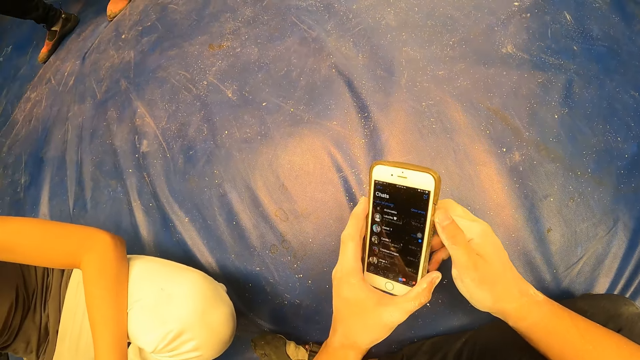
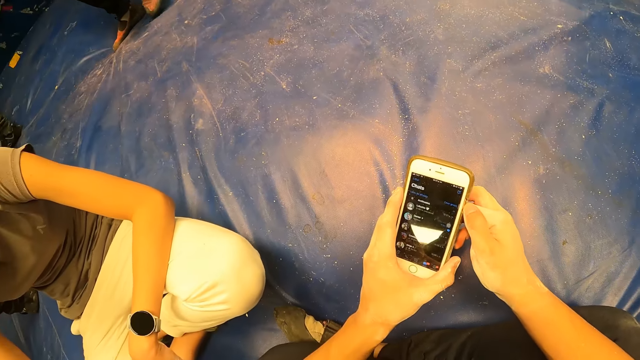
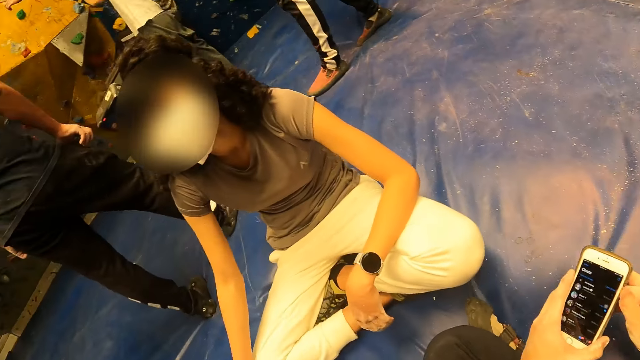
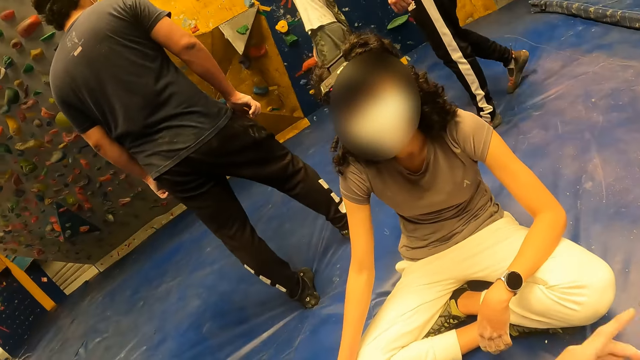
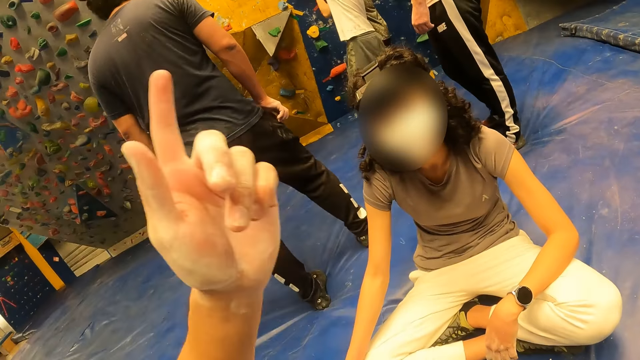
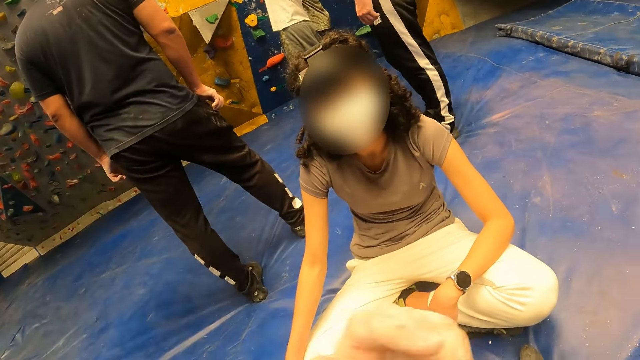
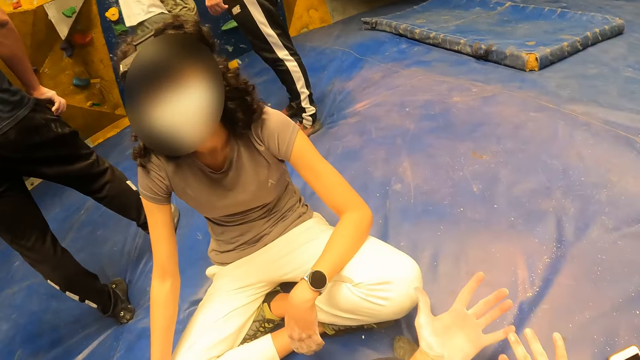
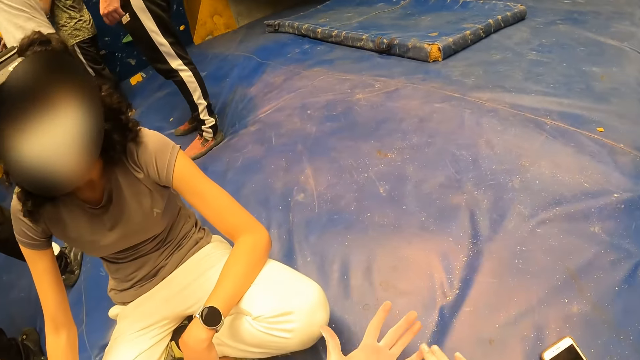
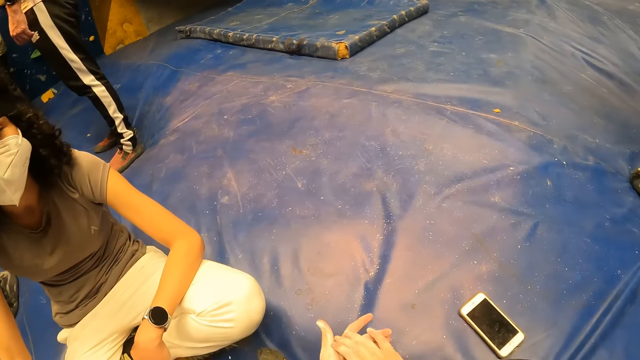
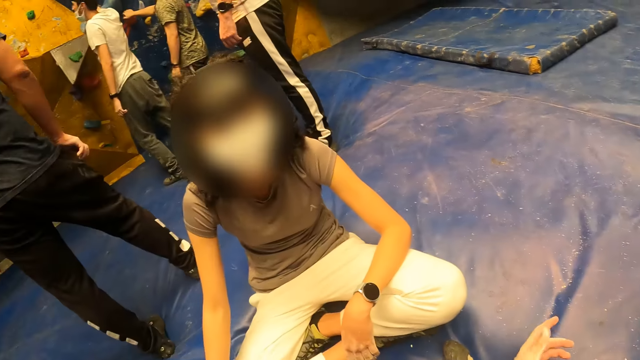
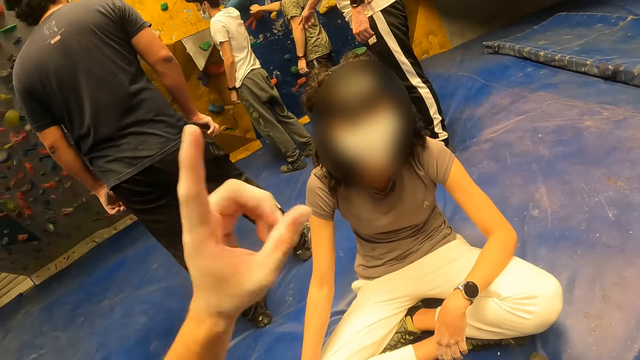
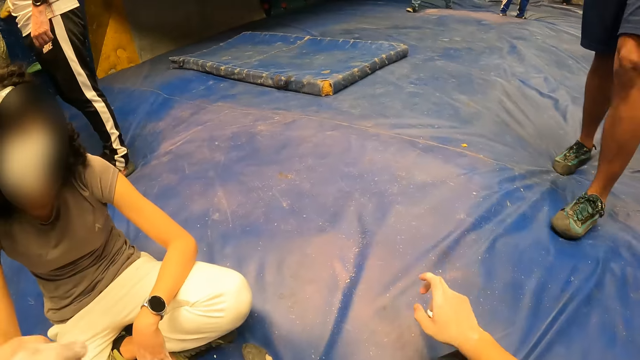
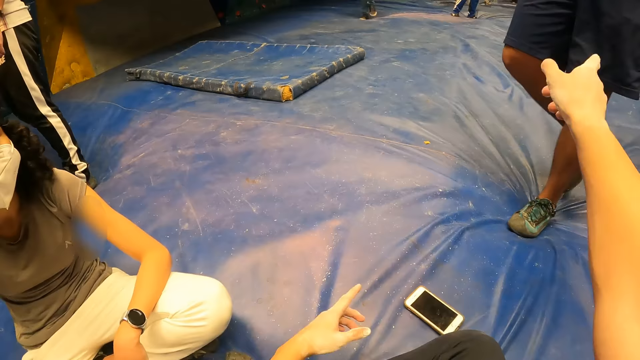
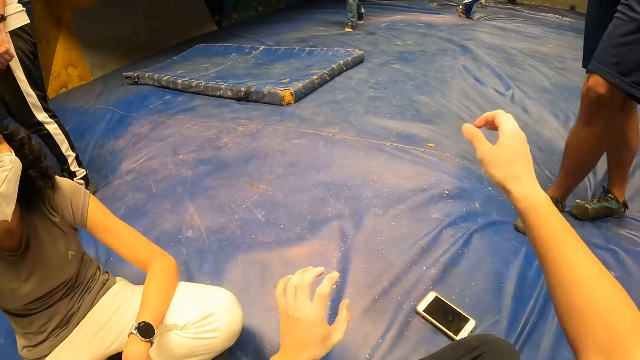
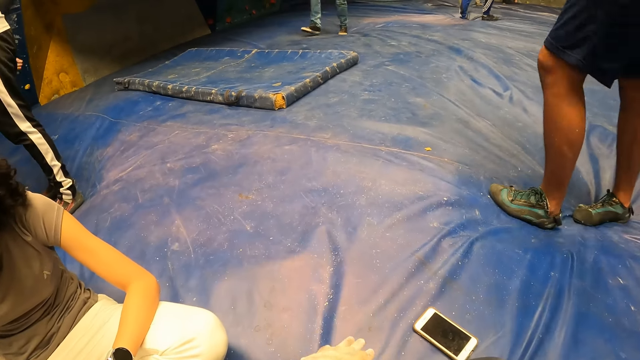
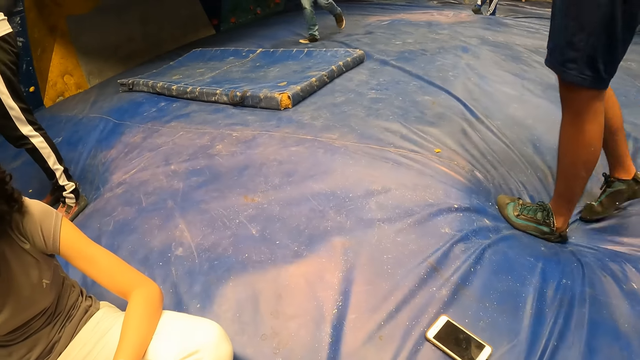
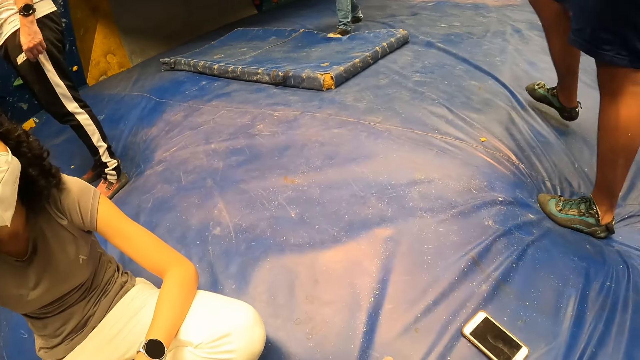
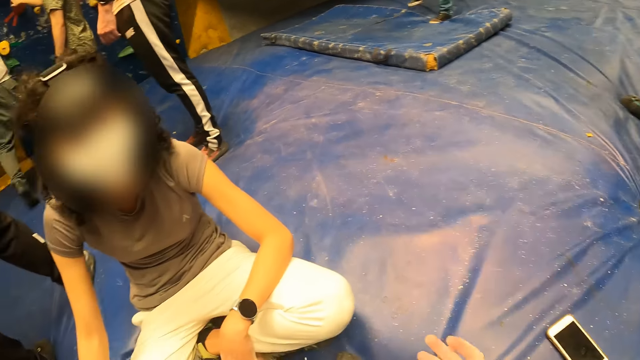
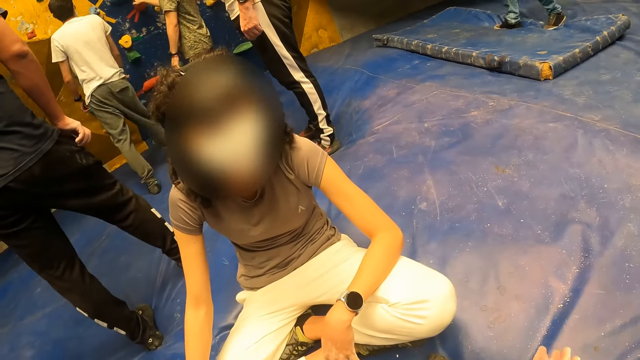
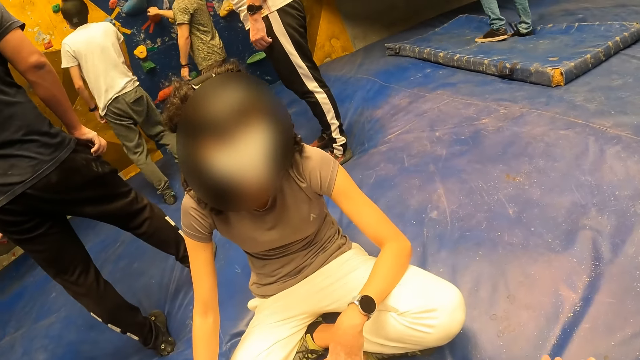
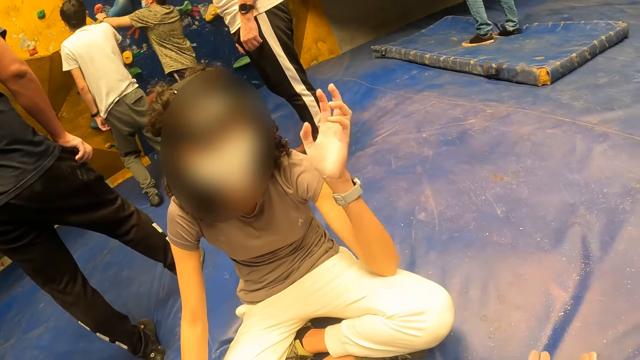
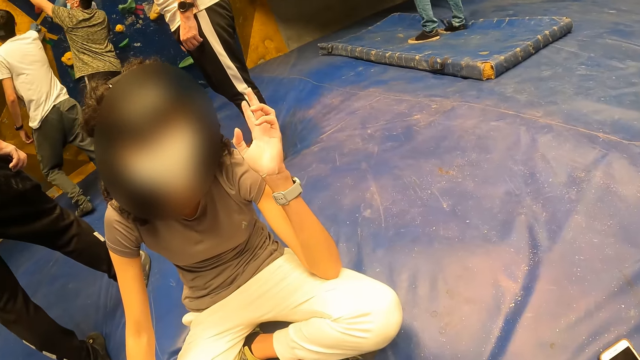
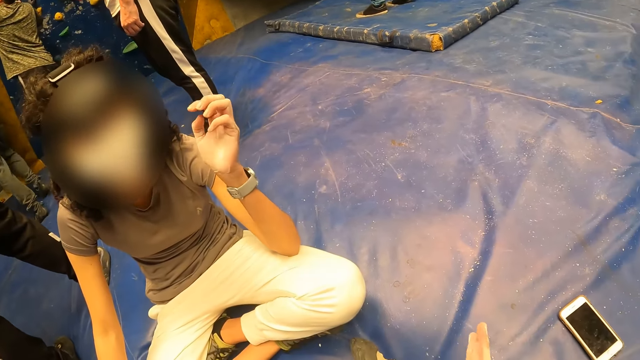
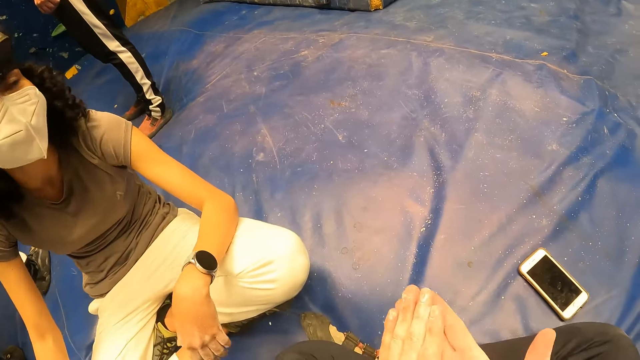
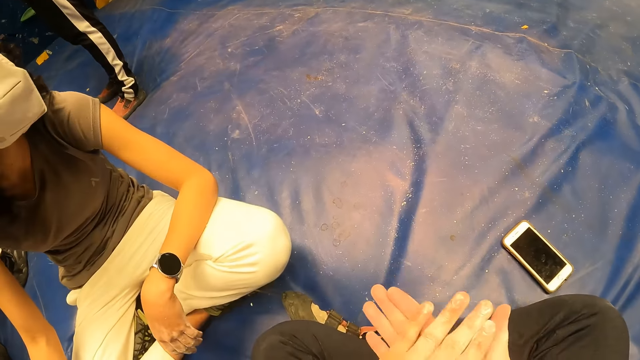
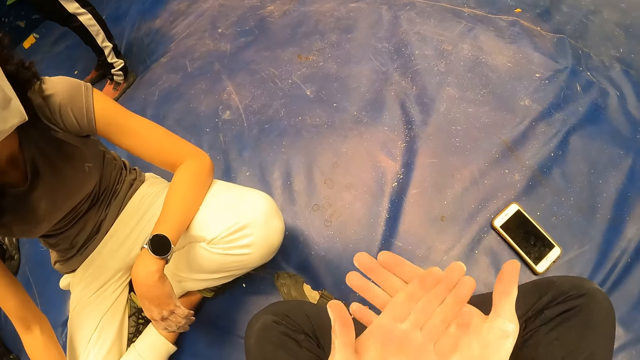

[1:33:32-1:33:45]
The camera wearer looks around. They move the hand. They converse with a woman. They look around. They move the hands. A man steps forward. The camera wearer moves the hands. They look around. They rub both hands. A lady waves the hand. A man holds a climb hold on a bouldering wall with his left hand.

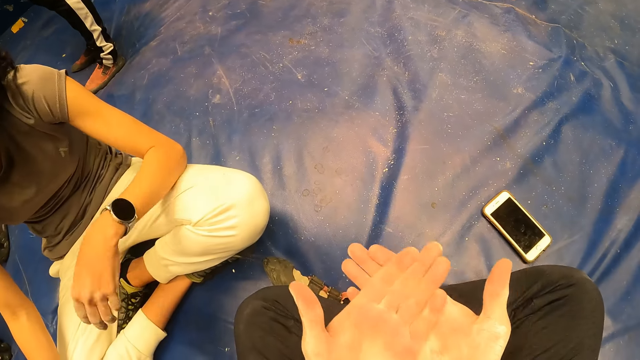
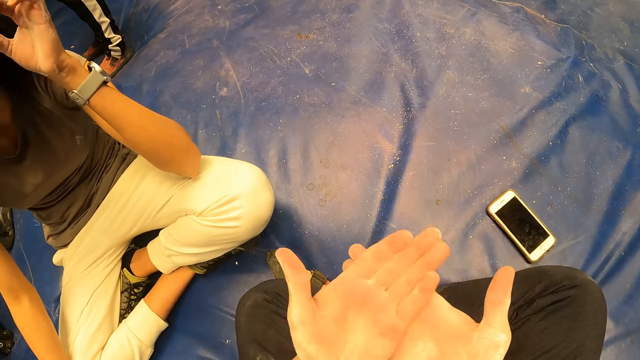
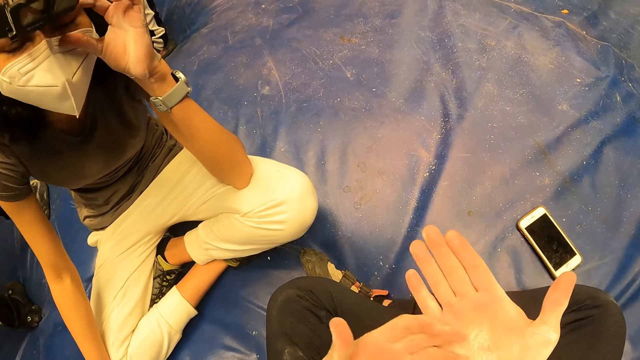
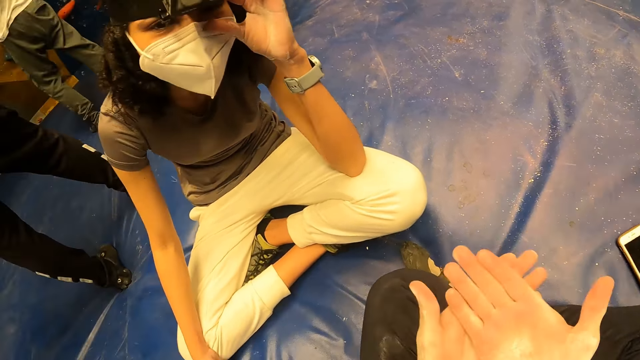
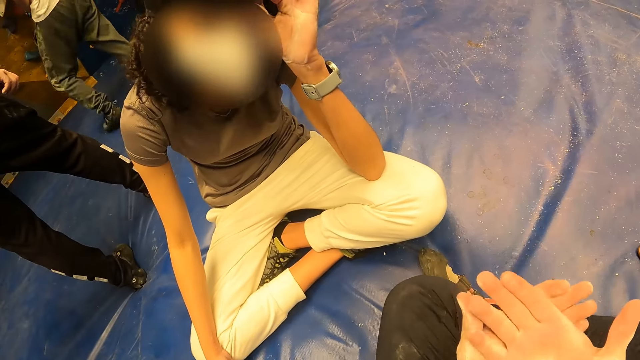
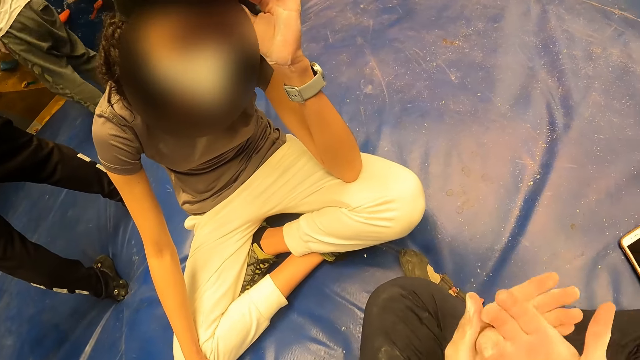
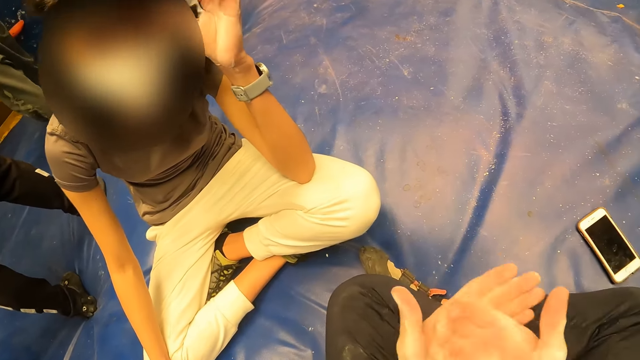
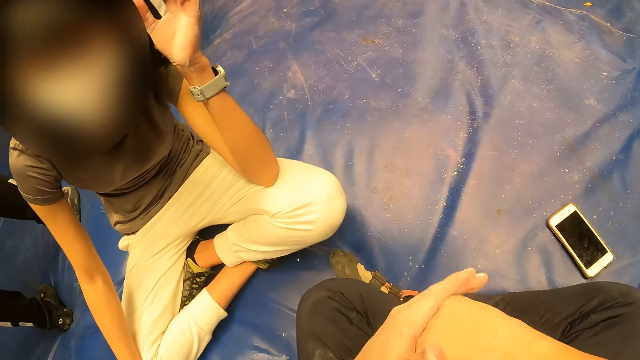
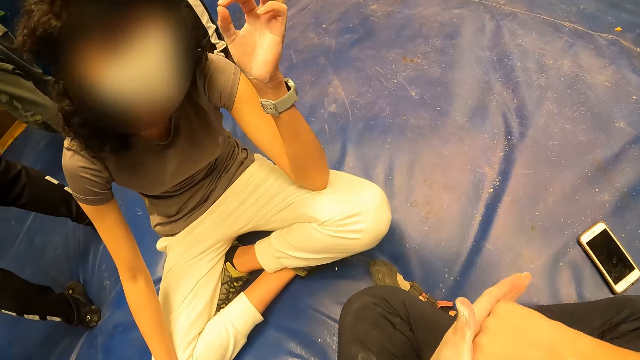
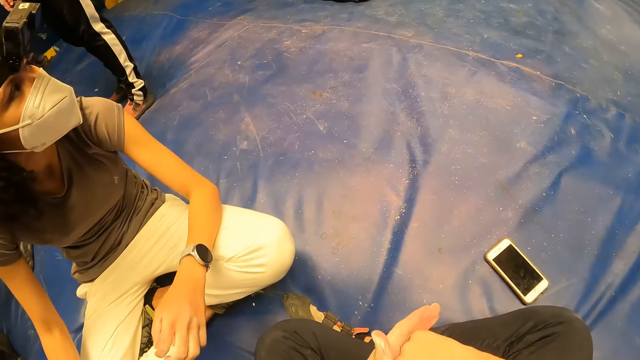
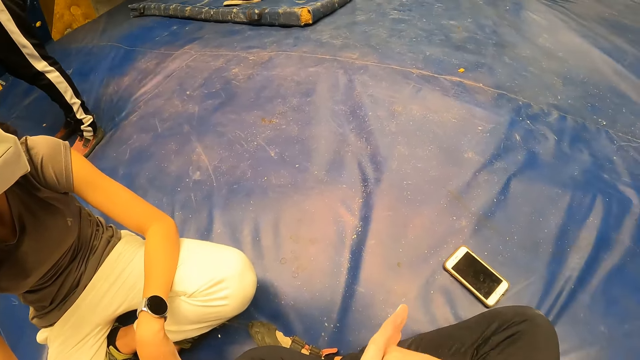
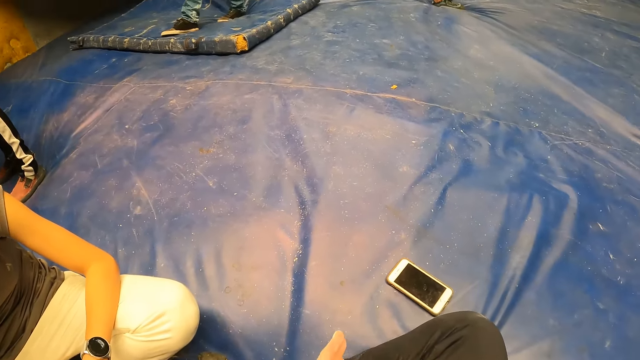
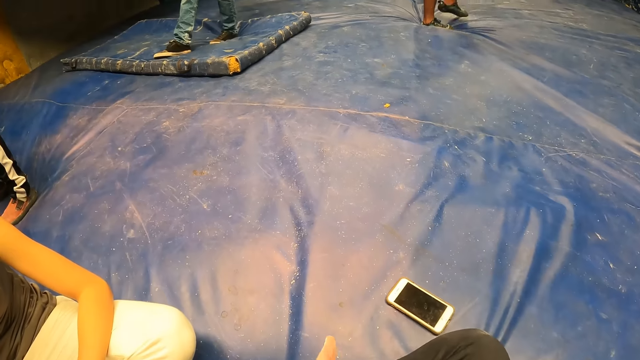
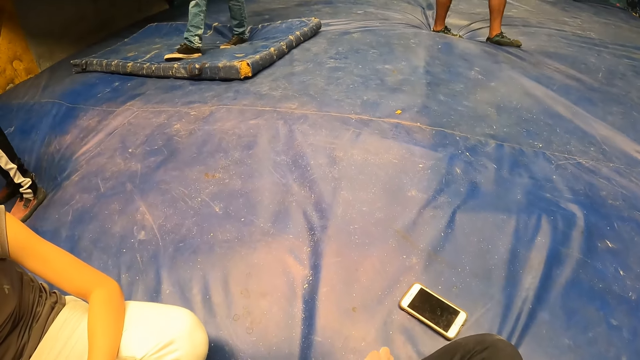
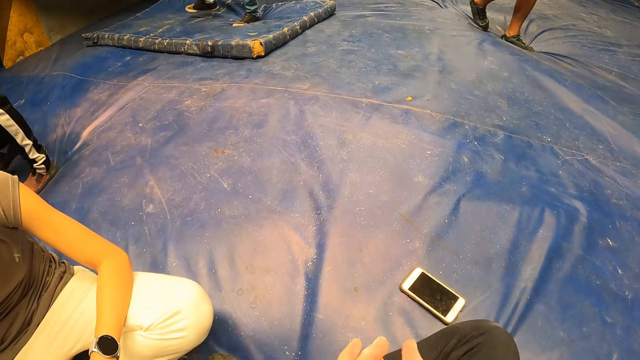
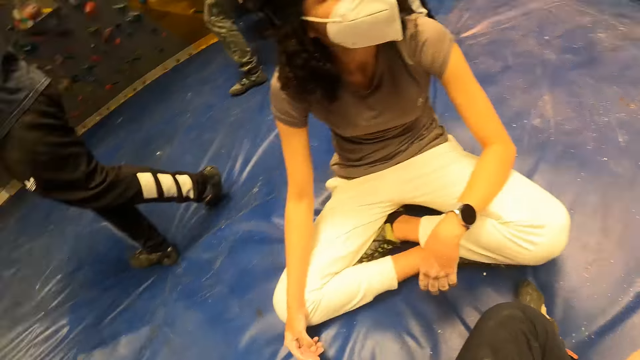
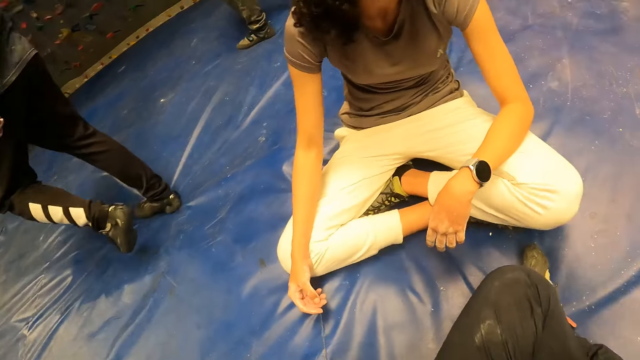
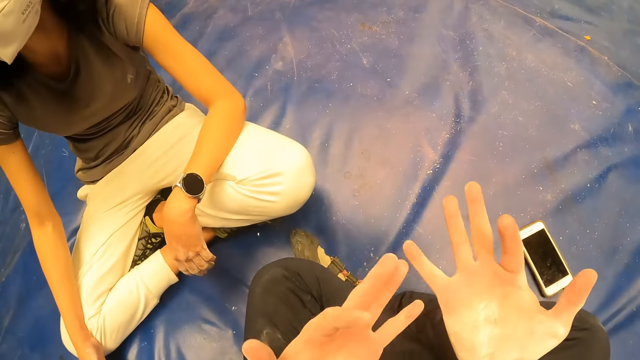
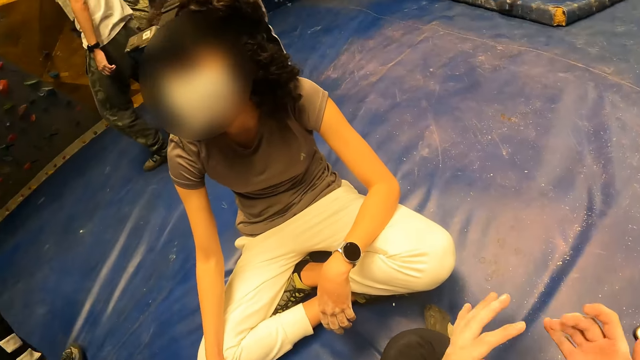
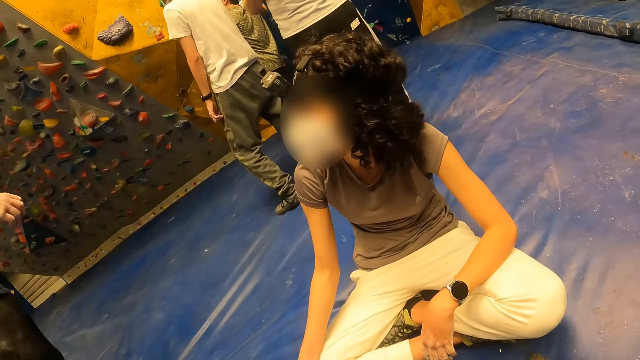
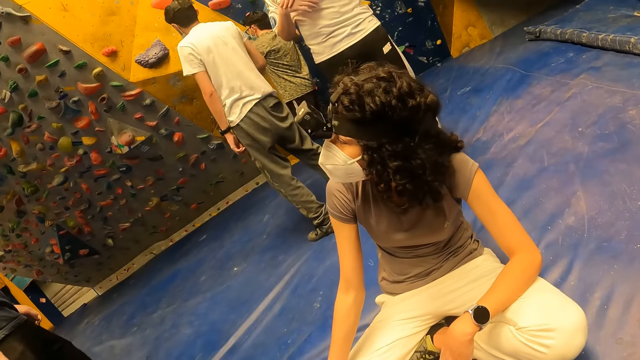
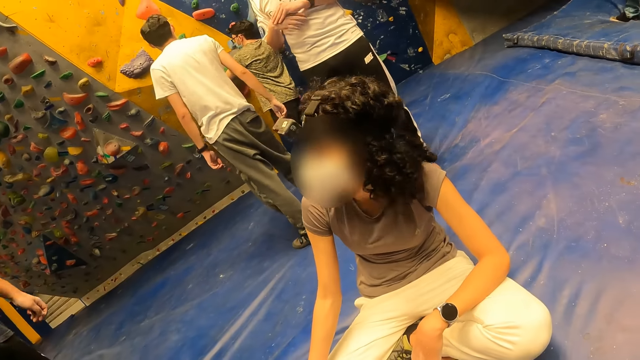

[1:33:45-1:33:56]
A lady touches the camera. The lady touches a head gear on her head with her left hand. The camera wearer rubs the hands. The lady looks around. The camera wearer looks around. They move the fingers. They look around.
